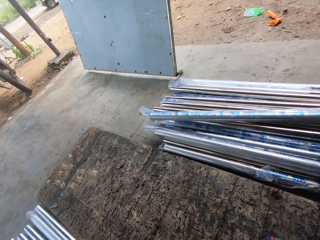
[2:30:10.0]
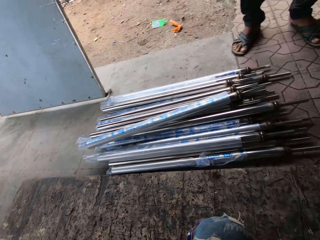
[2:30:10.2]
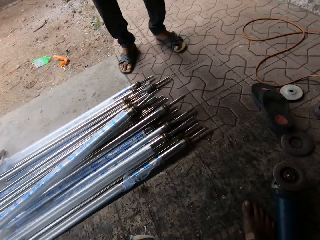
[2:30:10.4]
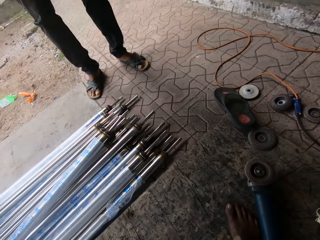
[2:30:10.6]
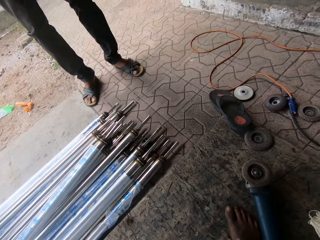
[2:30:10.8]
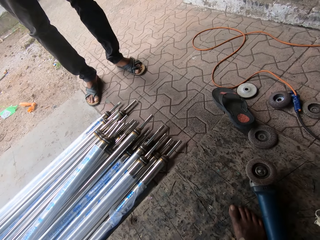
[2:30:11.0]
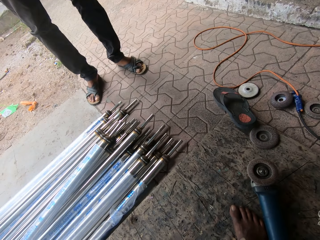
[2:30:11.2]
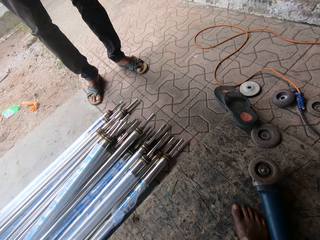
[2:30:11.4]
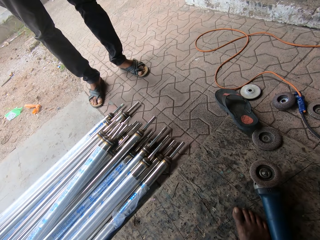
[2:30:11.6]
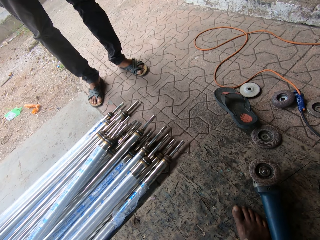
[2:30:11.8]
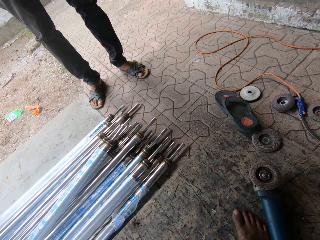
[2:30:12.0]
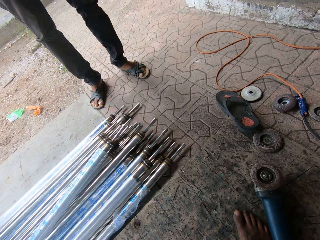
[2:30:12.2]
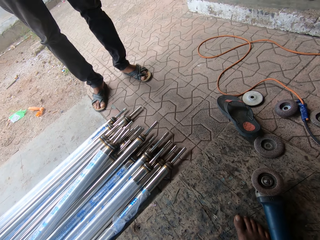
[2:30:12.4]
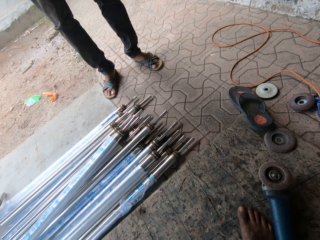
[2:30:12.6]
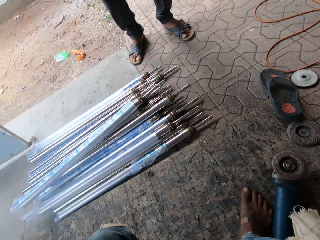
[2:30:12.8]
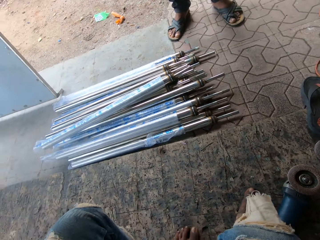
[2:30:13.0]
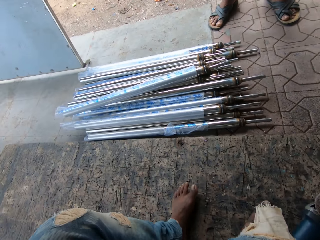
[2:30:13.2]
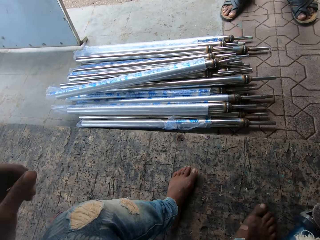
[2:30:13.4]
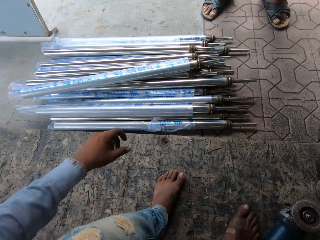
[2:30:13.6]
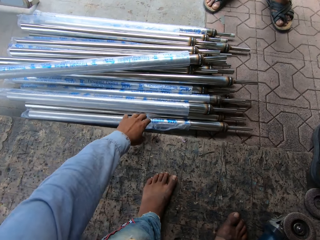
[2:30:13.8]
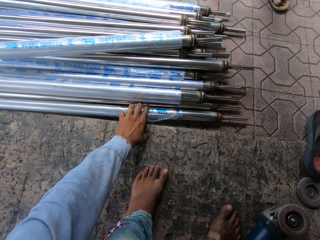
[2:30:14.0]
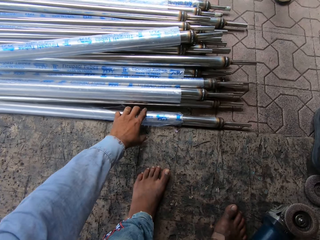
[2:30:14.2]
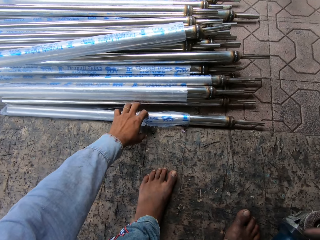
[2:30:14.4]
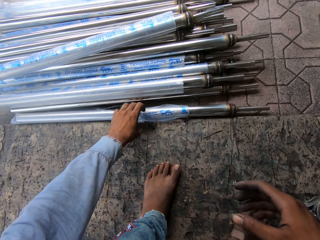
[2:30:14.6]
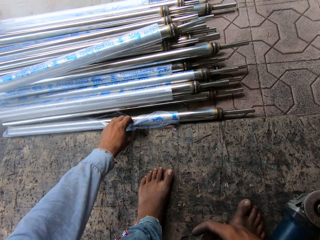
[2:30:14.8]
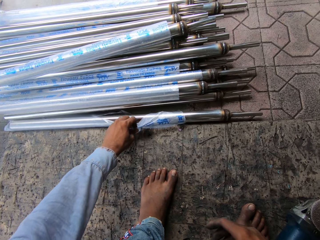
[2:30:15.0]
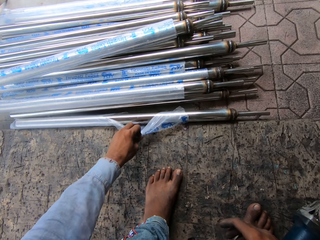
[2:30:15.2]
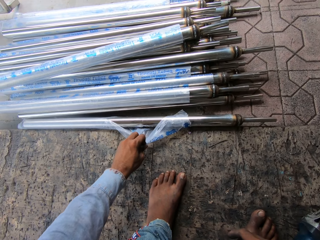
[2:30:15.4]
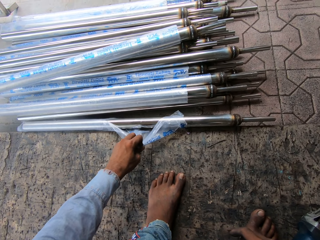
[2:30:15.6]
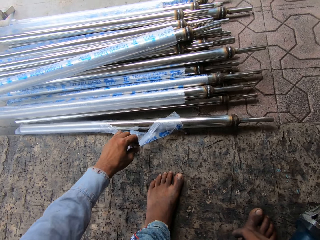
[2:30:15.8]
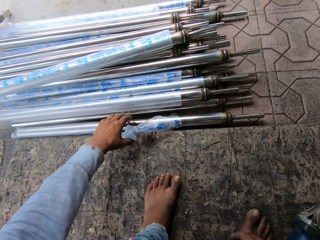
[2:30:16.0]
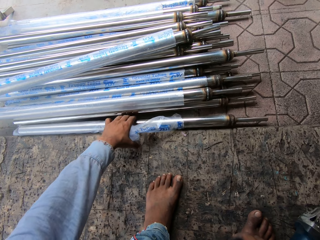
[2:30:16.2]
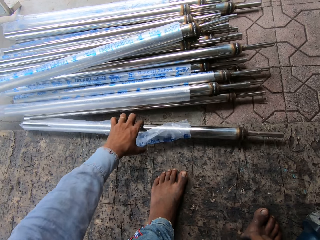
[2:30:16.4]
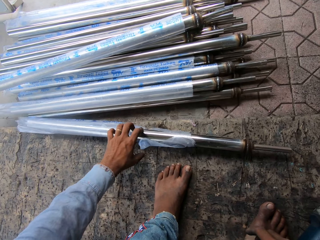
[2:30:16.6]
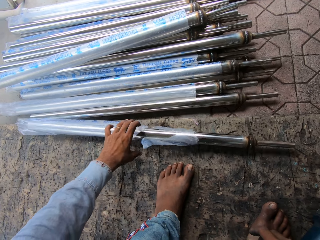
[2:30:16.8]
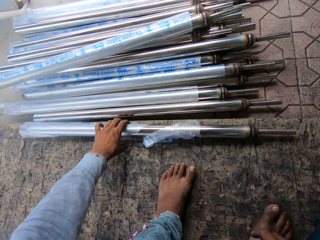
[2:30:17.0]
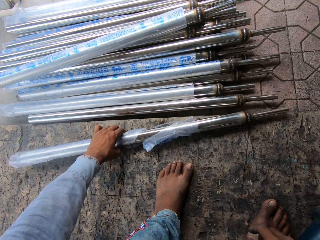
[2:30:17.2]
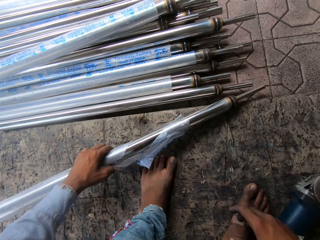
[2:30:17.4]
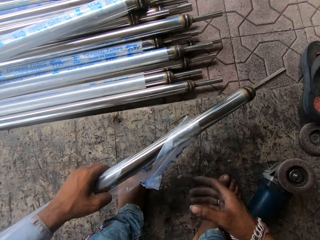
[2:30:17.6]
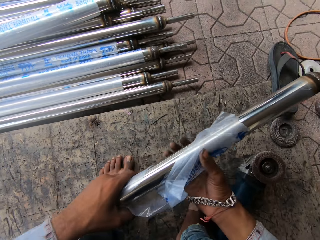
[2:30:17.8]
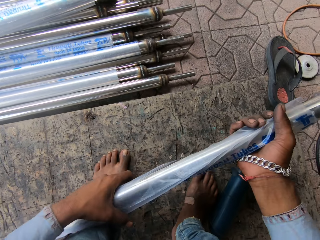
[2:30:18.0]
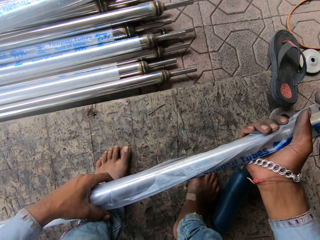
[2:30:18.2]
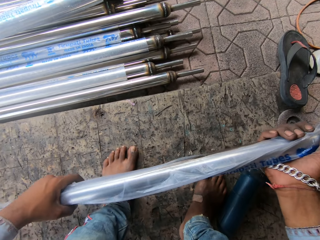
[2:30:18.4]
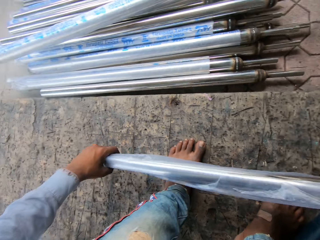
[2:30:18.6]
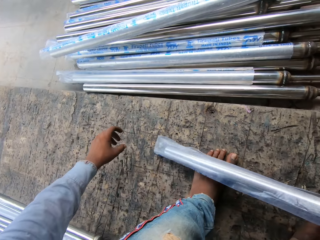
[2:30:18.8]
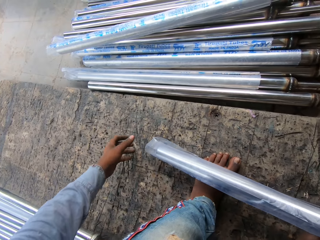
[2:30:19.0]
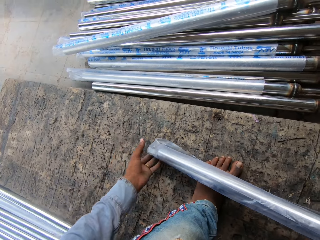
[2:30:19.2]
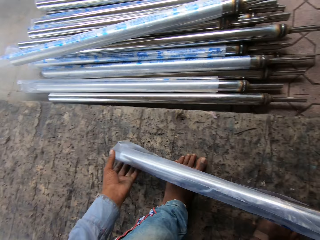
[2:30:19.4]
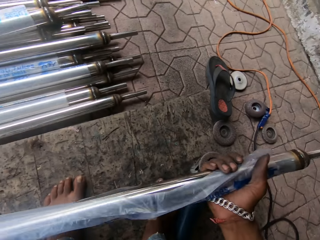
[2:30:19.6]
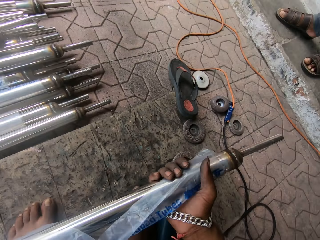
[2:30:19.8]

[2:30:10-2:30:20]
The camera wearer rolls metal. They pick up the metal. They pull paper. They lift the metal.

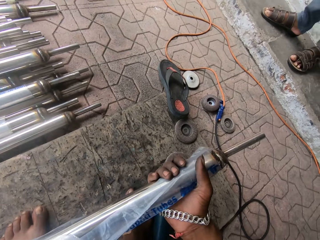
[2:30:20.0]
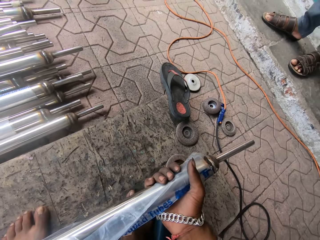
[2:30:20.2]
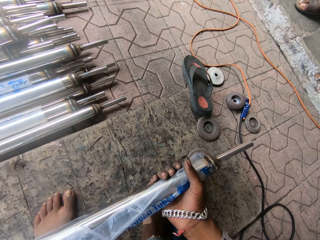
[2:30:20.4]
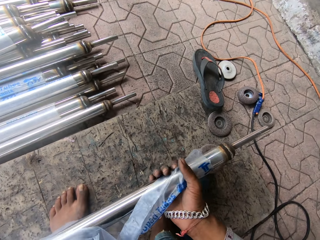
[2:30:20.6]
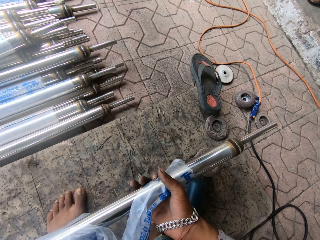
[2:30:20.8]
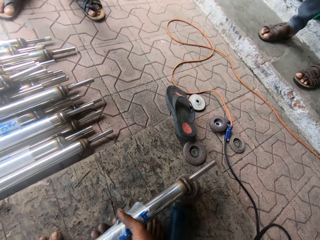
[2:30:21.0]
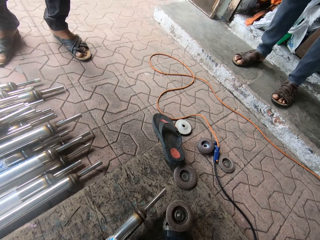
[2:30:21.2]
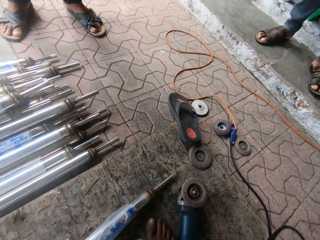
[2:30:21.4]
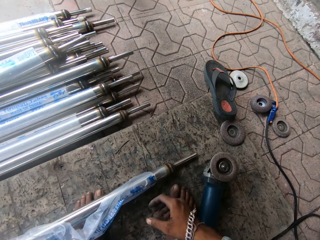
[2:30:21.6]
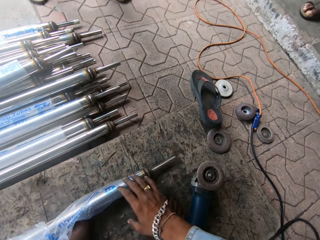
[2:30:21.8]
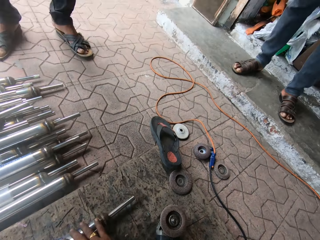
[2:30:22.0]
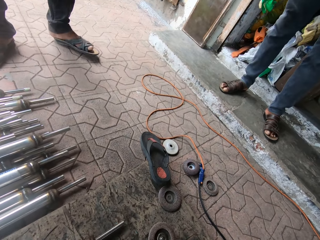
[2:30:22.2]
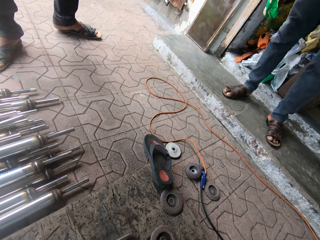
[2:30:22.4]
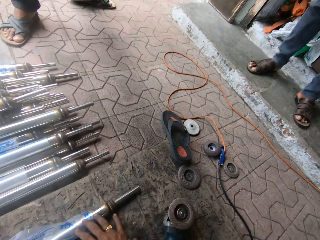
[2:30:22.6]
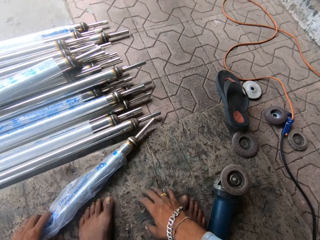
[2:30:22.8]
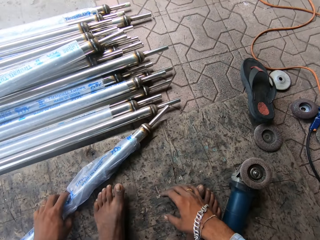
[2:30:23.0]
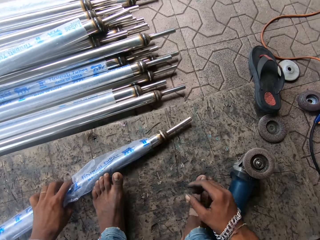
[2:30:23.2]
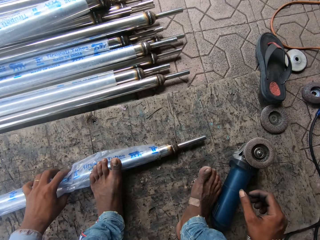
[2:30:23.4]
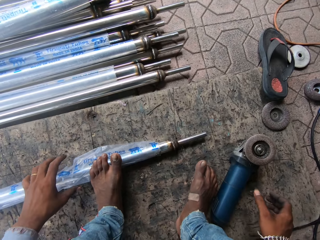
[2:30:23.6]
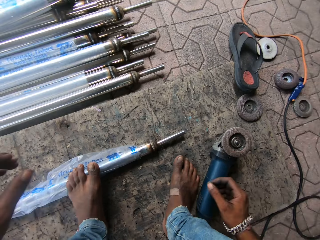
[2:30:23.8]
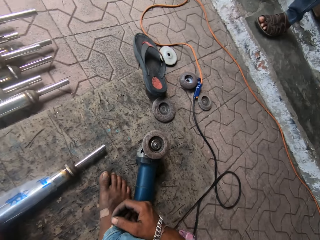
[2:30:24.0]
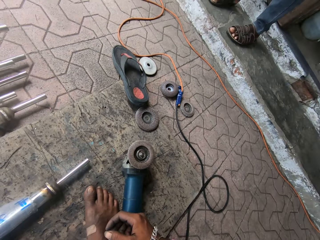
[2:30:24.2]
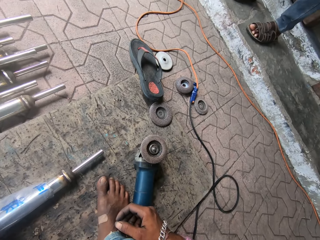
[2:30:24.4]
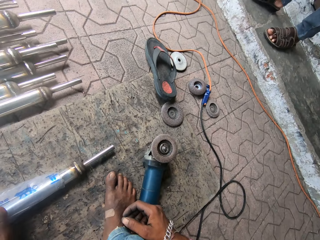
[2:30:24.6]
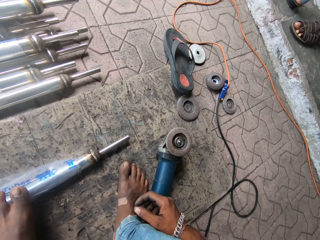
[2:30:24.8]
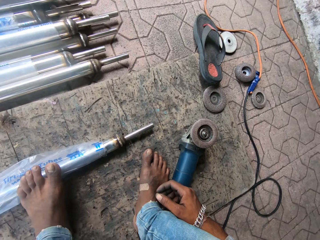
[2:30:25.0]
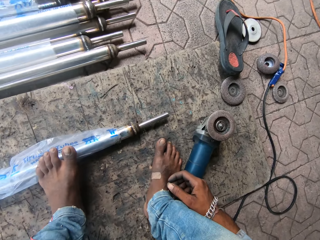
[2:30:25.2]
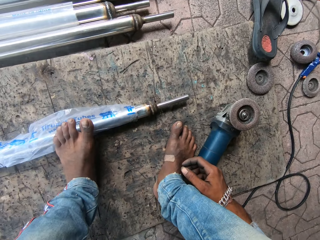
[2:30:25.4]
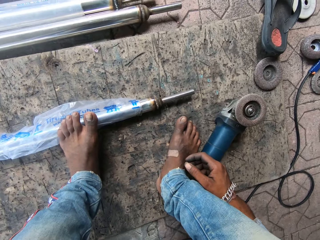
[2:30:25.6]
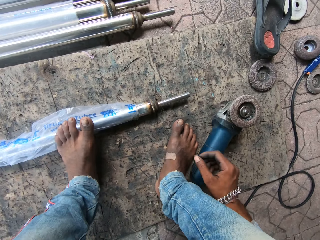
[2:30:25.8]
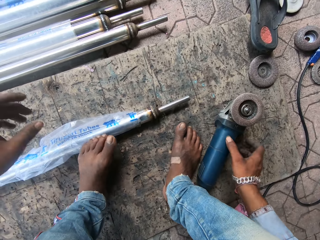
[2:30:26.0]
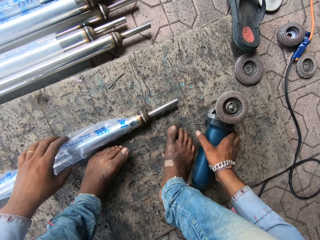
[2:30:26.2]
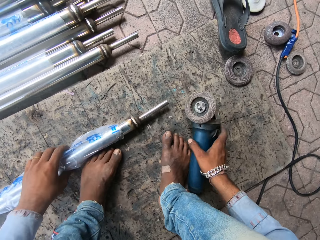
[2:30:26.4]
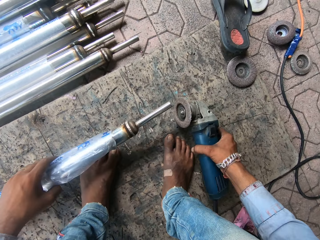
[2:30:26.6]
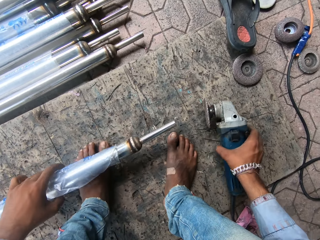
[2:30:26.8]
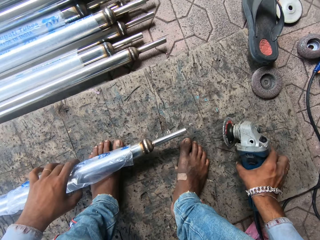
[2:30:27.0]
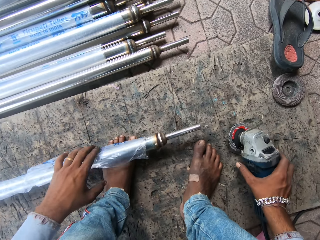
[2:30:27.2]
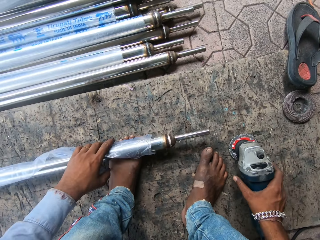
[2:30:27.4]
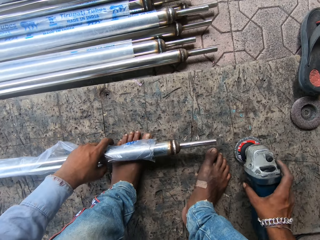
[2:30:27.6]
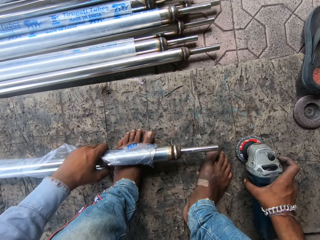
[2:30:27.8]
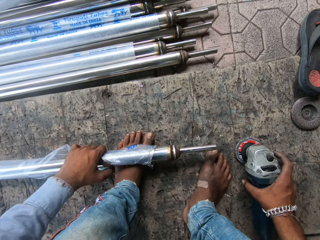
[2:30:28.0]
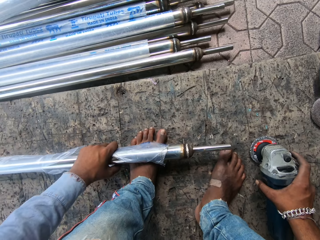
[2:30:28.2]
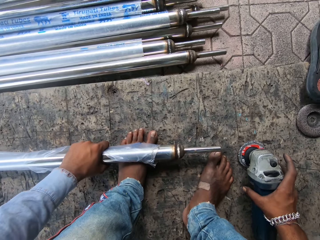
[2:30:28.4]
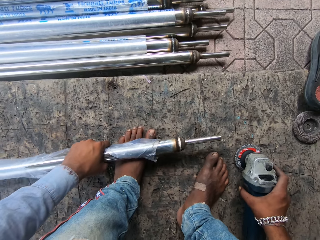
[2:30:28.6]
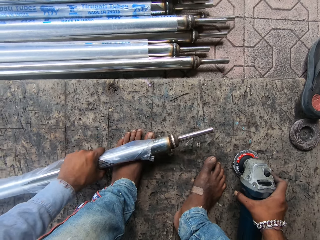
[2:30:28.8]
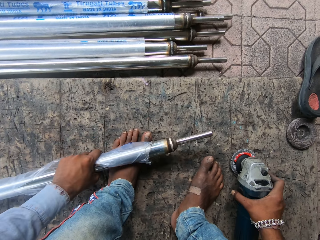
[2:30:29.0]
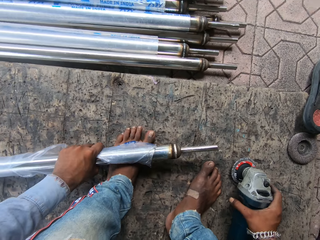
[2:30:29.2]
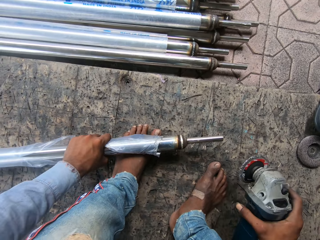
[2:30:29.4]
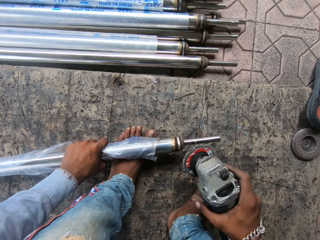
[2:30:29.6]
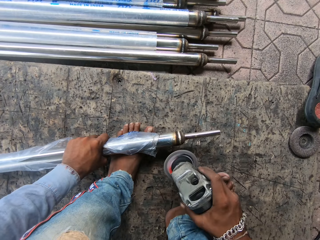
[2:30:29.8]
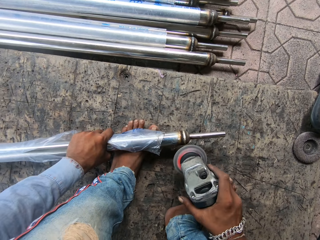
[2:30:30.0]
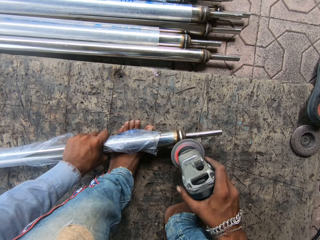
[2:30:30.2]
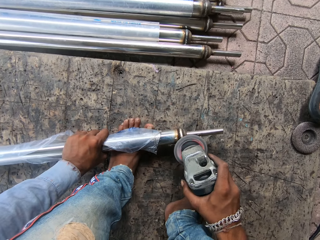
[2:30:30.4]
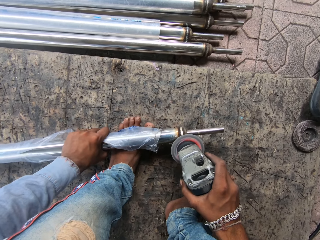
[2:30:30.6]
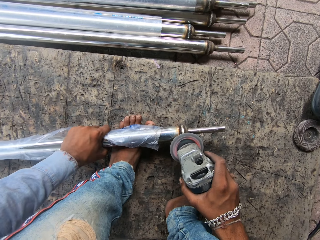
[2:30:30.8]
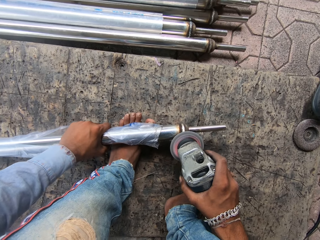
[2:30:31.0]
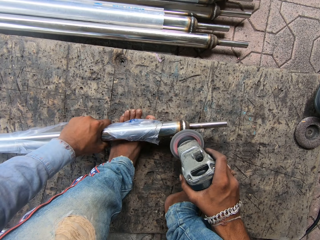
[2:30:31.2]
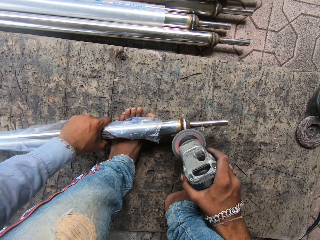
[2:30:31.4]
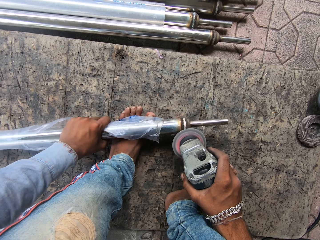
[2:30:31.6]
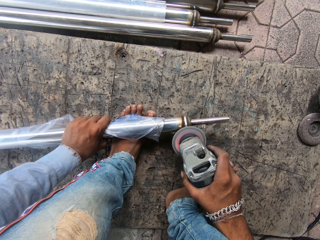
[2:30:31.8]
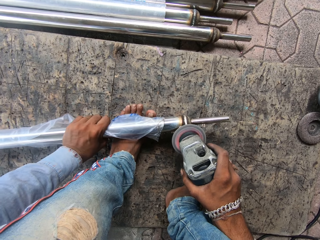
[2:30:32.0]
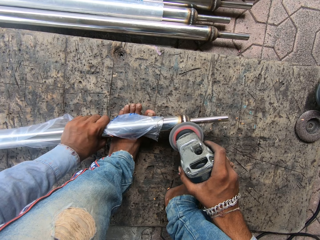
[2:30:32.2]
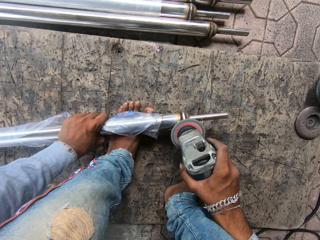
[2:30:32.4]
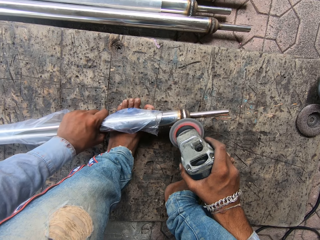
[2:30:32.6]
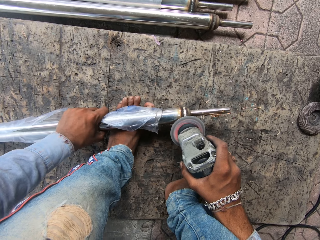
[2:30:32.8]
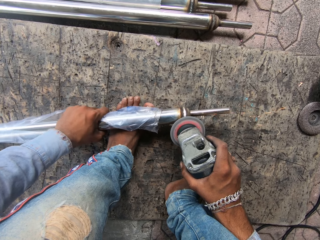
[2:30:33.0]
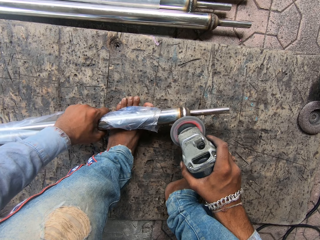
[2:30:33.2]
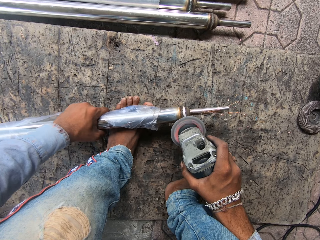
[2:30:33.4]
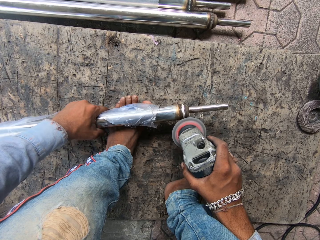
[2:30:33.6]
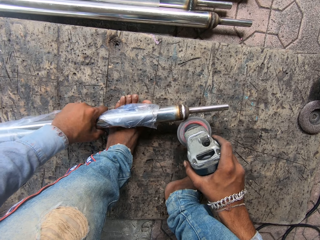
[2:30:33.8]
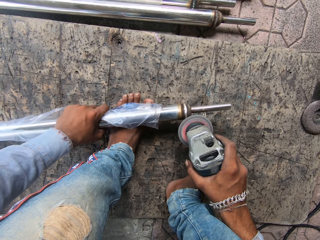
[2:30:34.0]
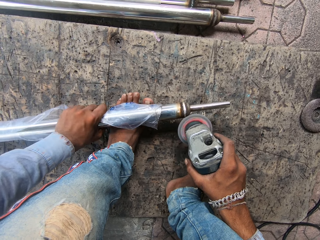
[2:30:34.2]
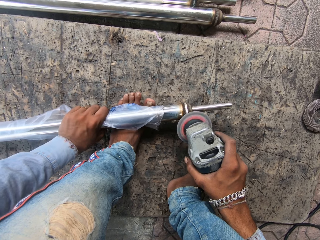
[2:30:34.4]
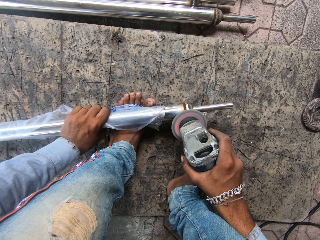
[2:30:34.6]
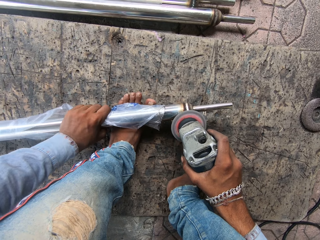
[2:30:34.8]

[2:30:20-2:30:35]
The camera wearer adjusts paper on the metal. They put the metal down. A man walks. The camera wearer steps on the metal. They look around. They pick up a welding machine. They sew the metal. They weld the metal. They sew the metal again.
